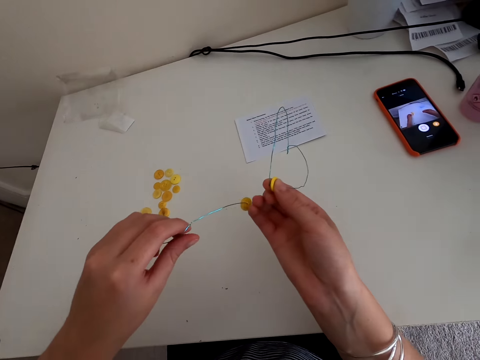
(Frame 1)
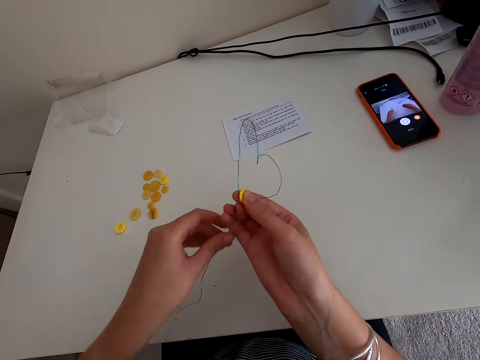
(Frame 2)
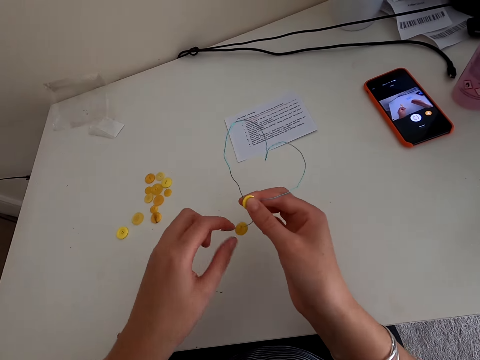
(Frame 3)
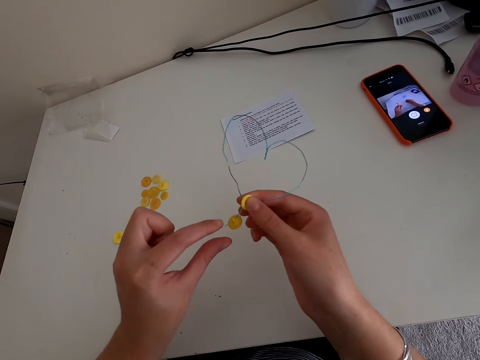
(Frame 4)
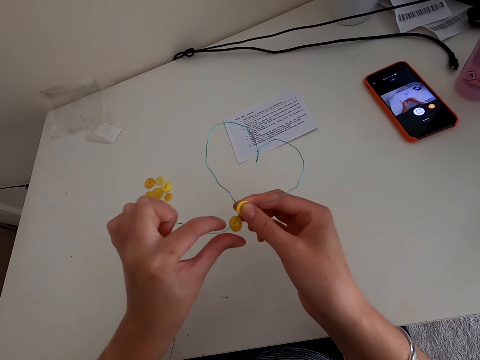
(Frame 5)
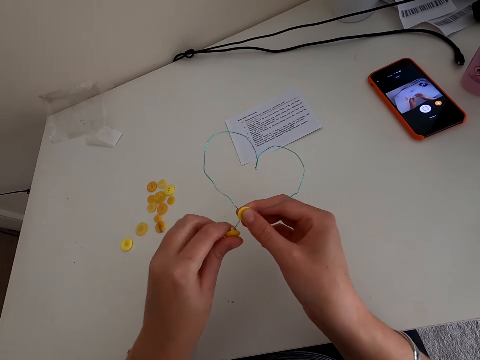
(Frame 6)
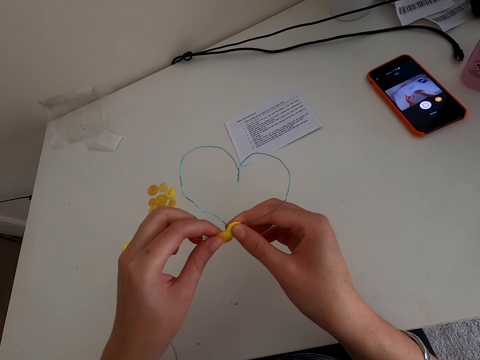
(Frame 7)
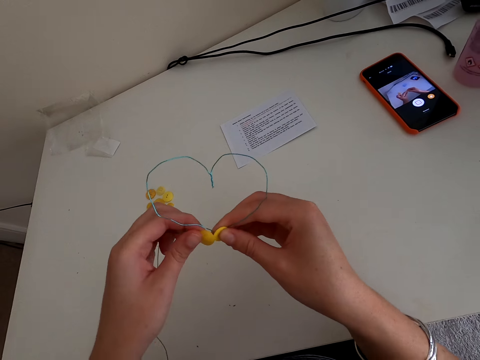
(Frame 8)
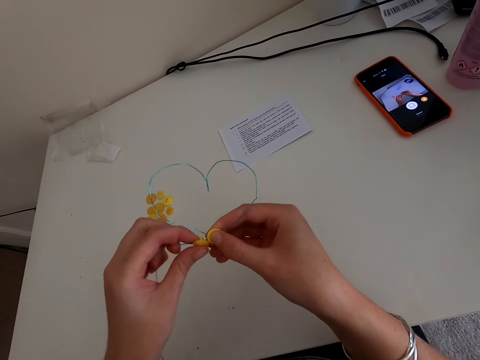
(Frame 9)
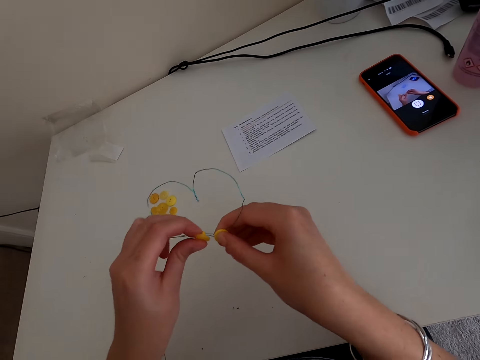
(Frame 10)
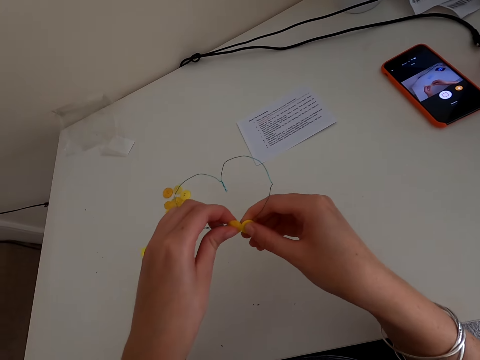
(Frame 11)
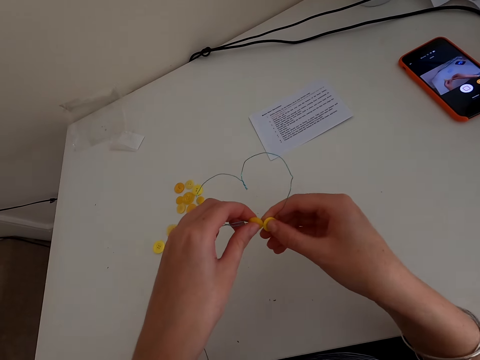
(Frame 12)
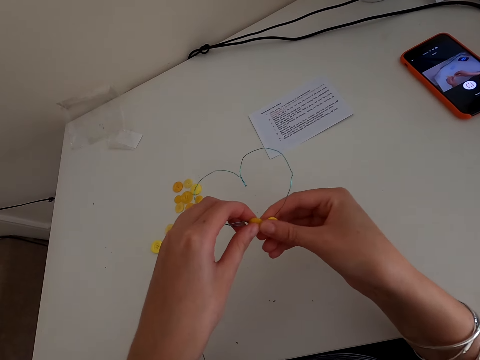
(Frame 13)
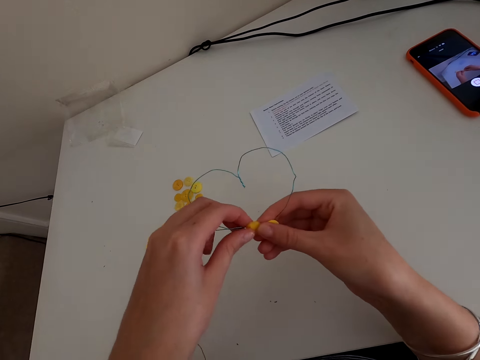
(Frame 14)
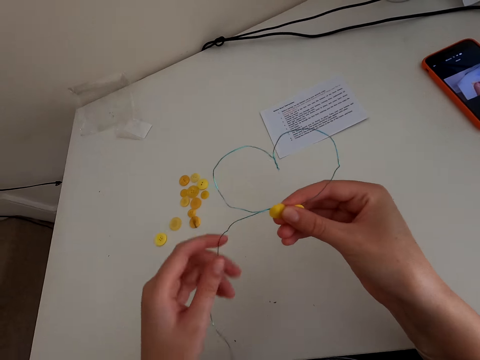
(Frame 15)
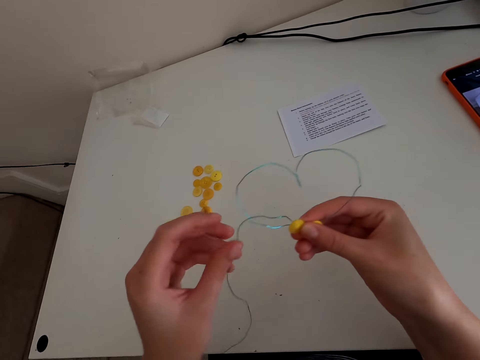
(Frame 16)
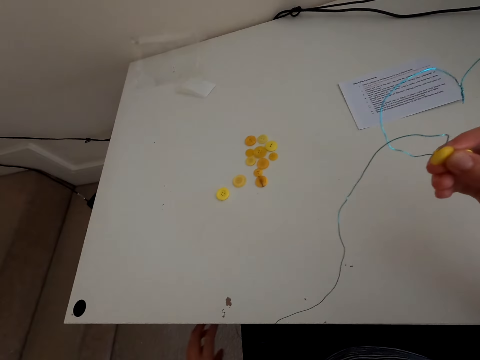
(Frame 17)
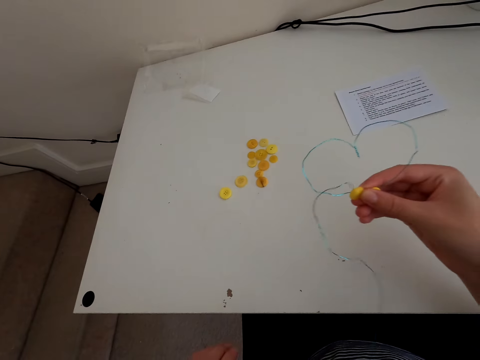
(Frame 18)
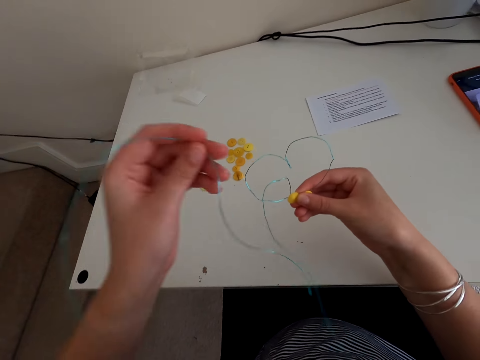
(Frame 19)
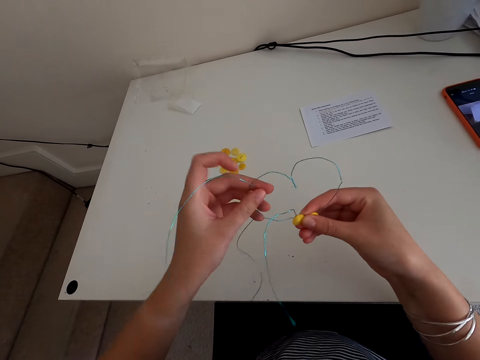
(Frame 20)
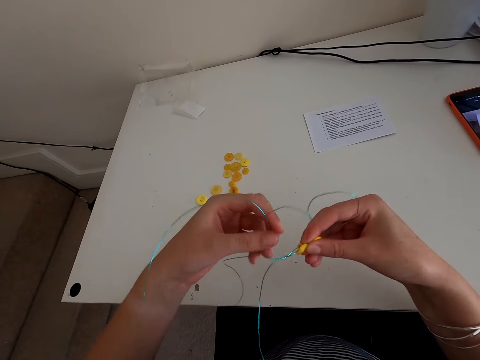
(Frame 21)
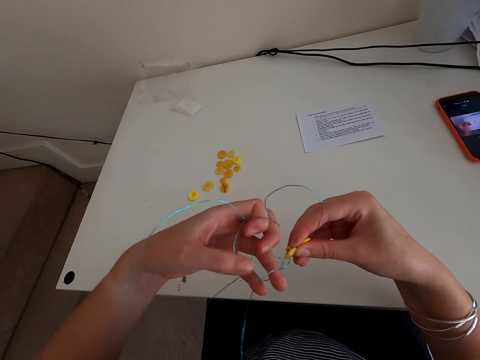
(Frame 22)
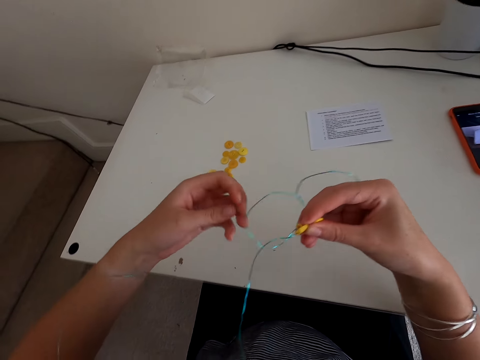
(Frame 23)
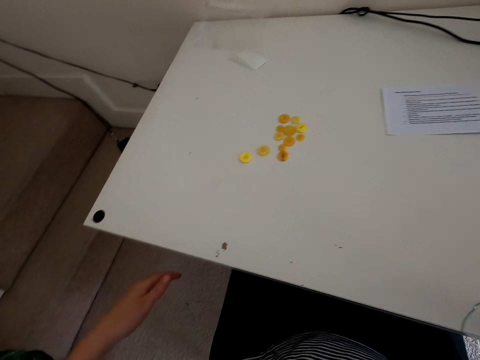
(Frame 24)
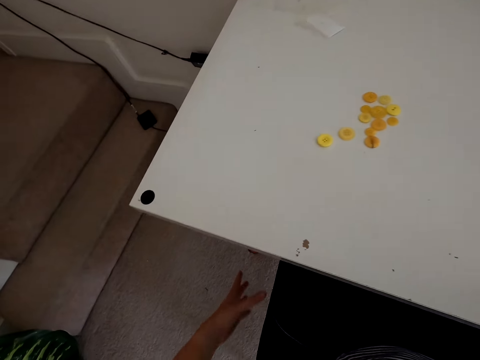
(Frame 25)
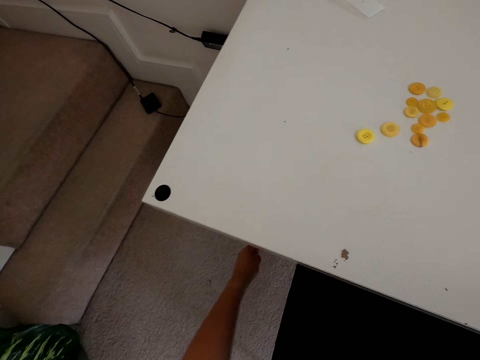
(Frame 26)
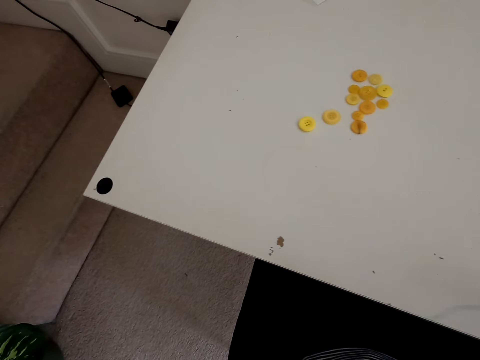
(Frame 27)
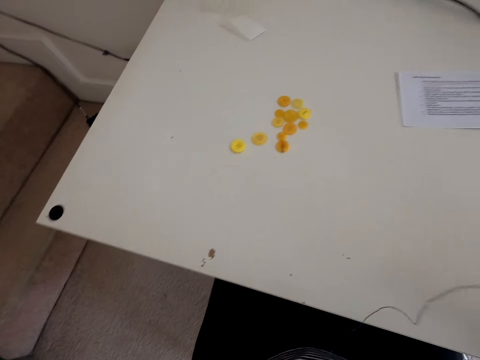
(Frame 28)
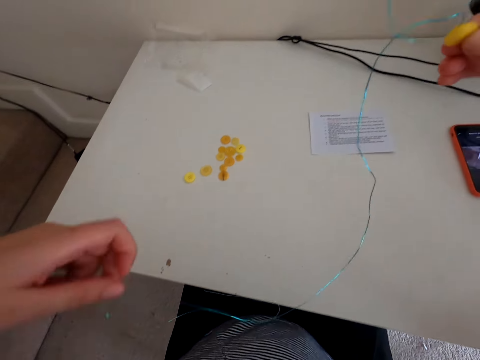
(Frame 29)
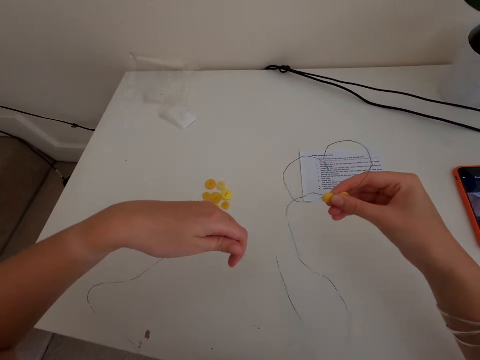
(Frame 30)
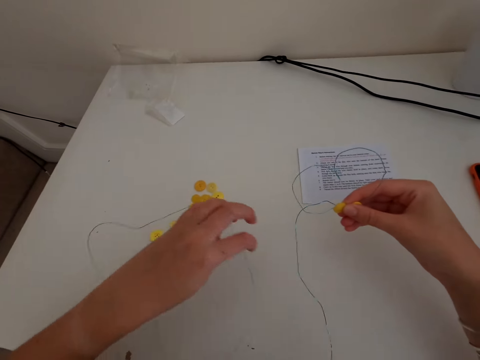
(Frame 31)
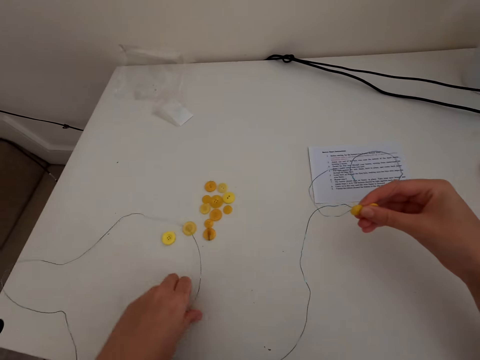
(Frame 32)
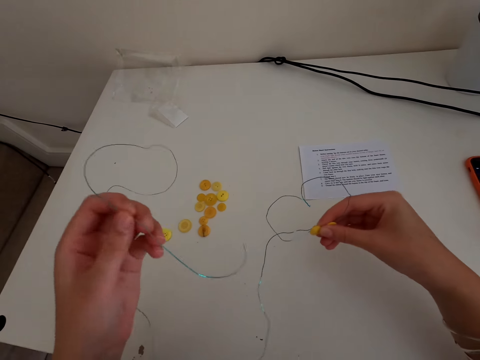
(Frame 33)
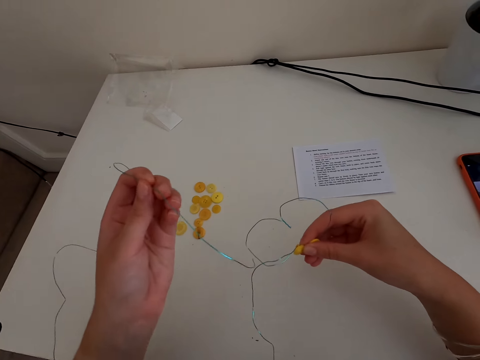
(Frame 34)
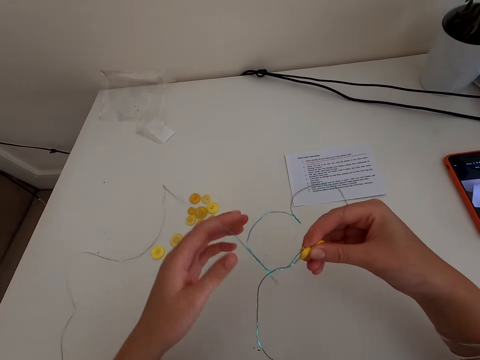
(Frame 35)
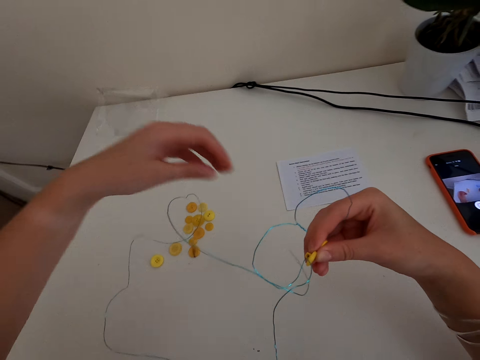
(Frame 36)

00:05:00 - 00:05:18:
The camera wearer puts the buttons together. They pick up a thread. They rotate the thread around the thread. They pick up the thread. They put the thread on the table.

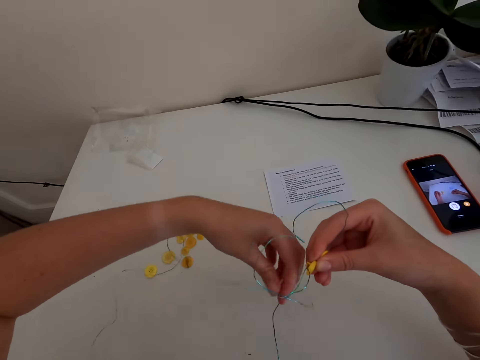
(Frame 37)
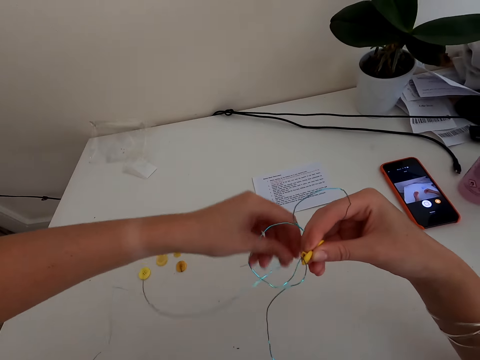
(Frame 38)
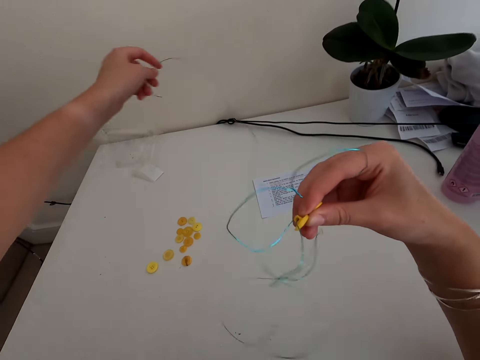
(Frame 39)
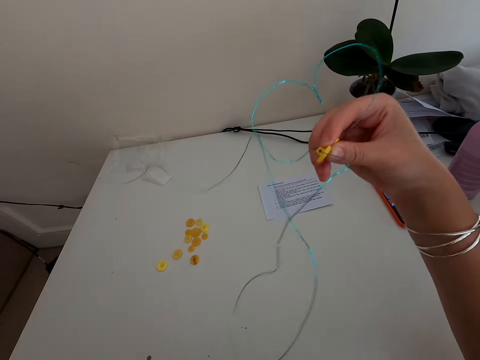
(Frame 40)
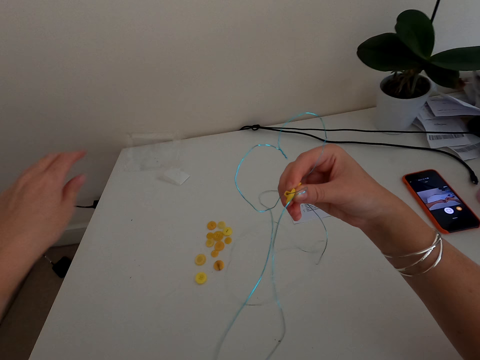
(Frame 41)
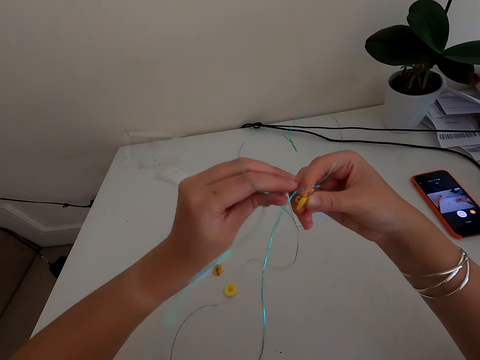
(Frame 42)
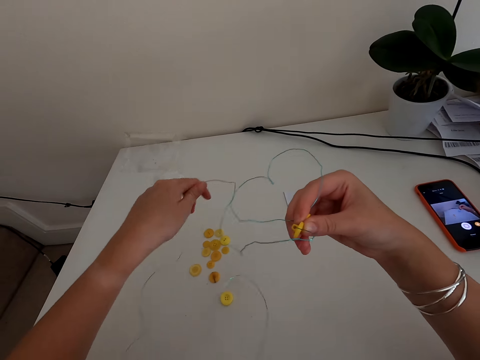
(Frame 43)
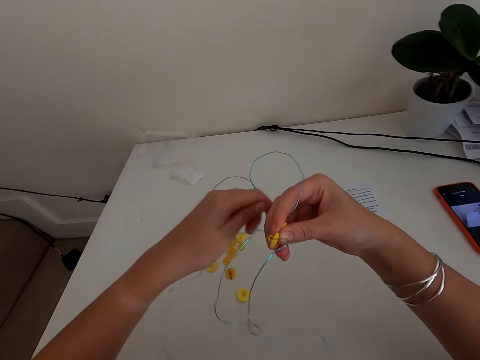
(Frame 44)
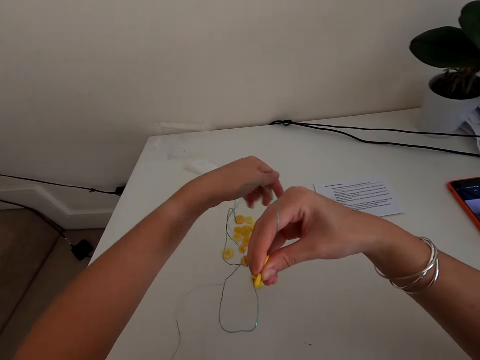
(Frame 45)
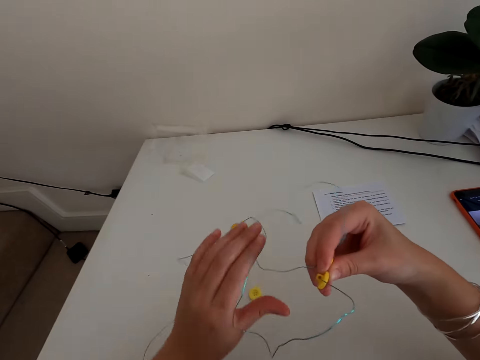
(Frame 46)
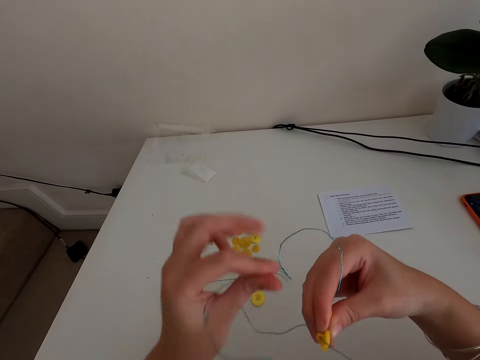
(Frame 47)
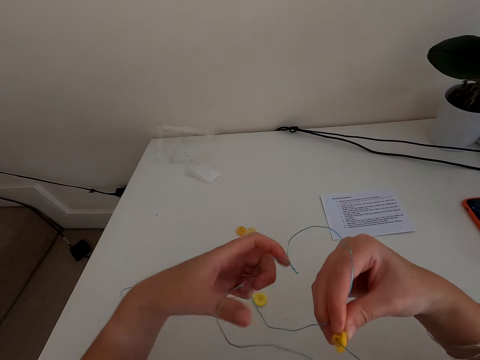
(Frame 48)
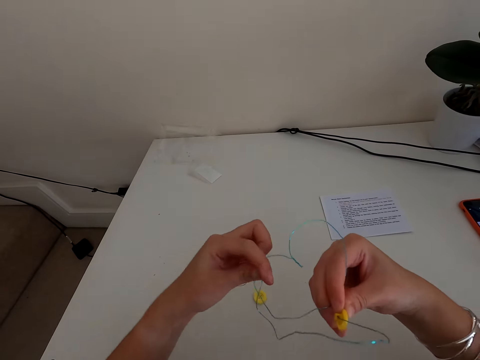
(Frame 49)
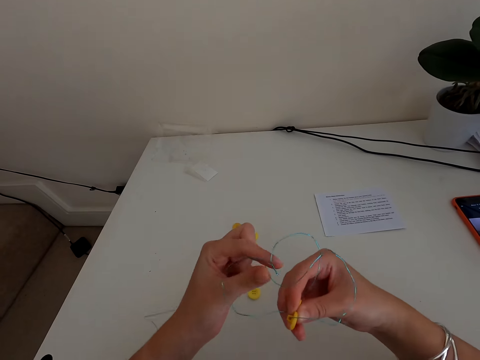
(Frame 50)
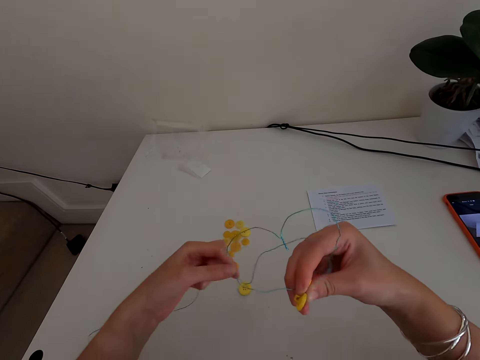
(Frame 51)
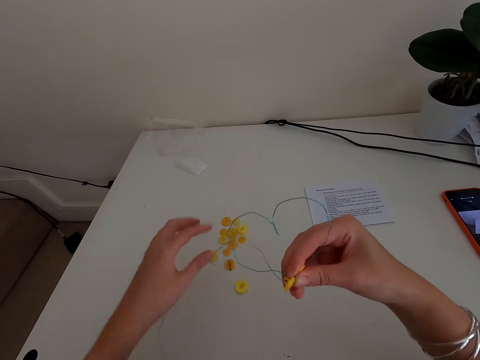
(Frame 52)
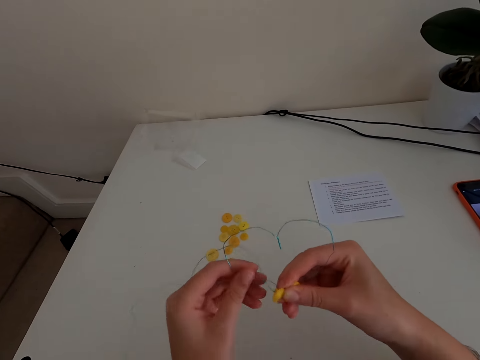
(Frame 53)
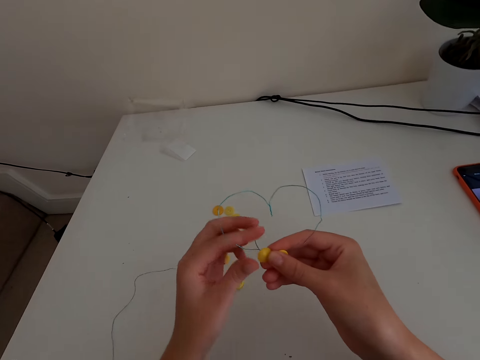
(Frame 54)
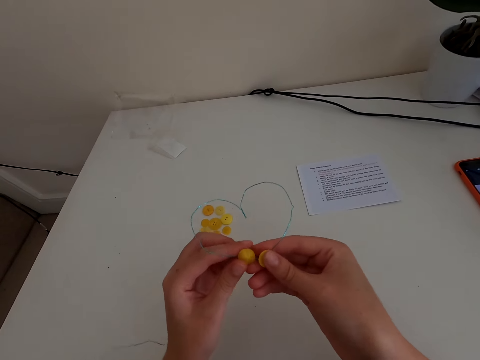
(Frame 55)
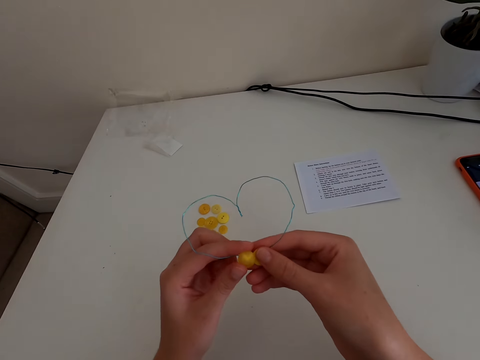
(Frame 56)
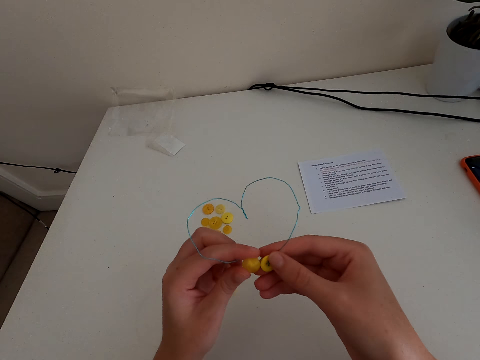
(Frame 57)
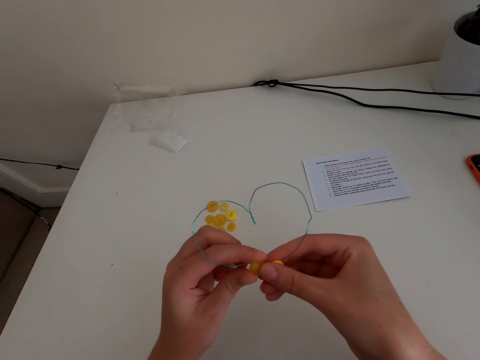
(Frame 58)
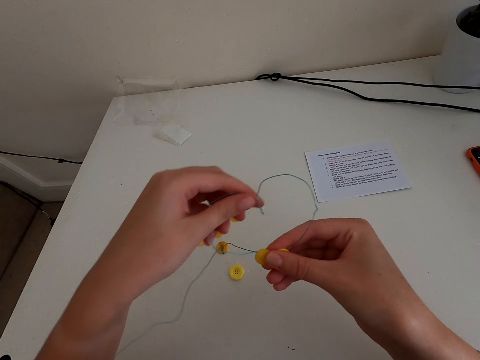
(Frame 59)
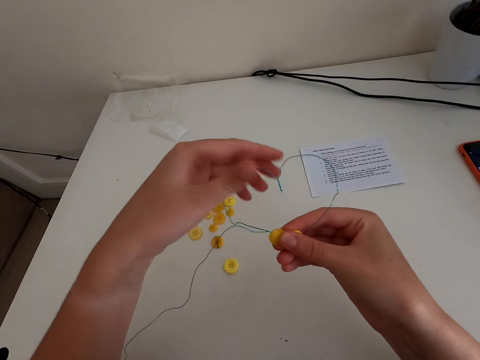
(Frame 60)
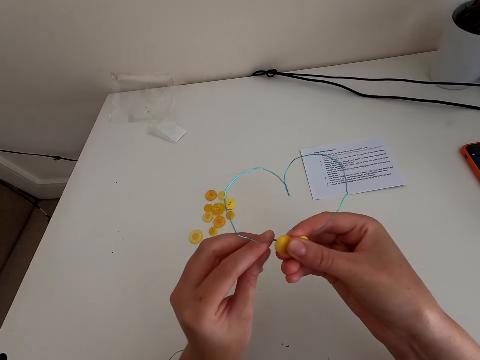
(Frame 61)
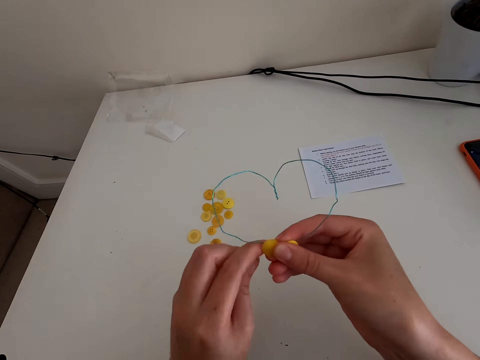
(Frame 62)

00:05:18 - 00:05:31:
The camera wearer rotates the thread around the thread. They hold the buttons together.
